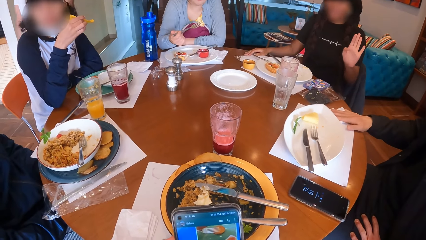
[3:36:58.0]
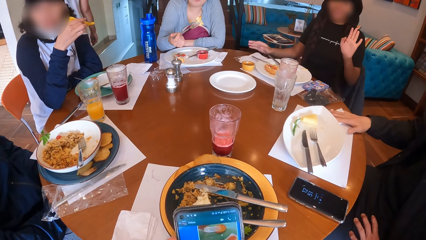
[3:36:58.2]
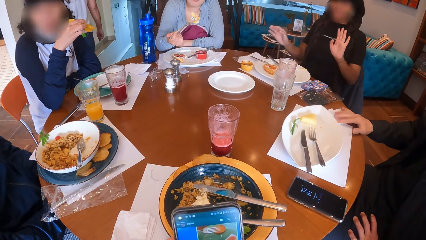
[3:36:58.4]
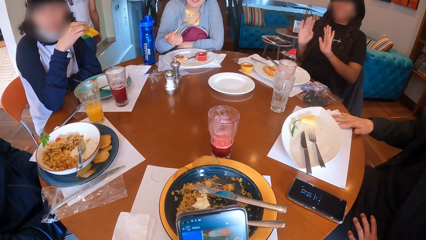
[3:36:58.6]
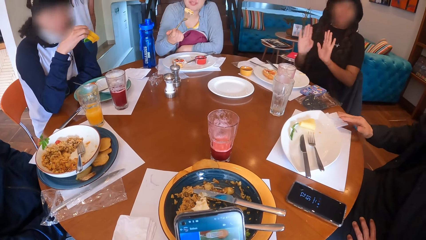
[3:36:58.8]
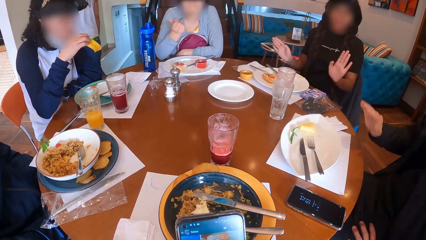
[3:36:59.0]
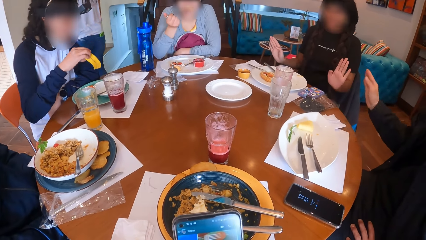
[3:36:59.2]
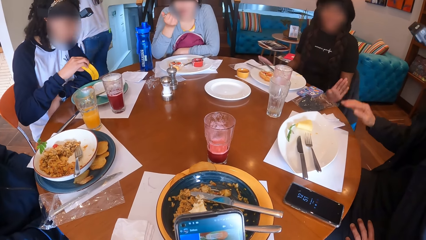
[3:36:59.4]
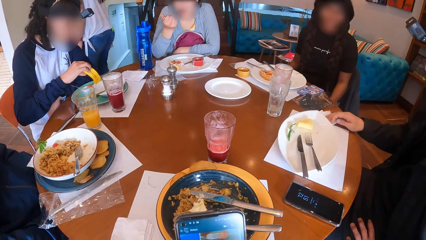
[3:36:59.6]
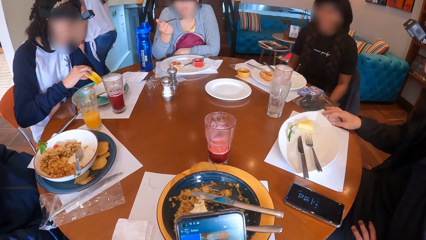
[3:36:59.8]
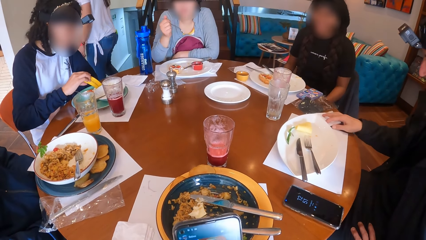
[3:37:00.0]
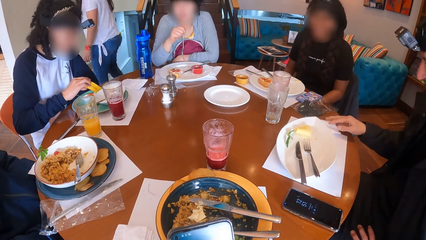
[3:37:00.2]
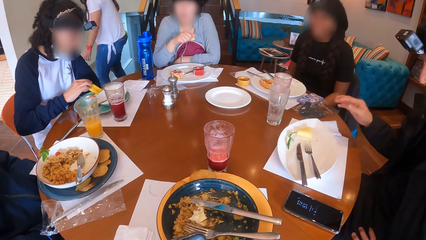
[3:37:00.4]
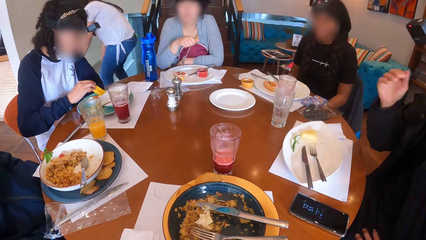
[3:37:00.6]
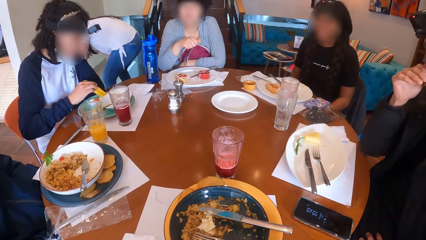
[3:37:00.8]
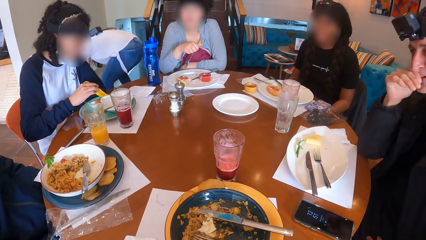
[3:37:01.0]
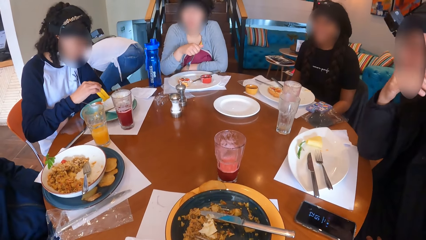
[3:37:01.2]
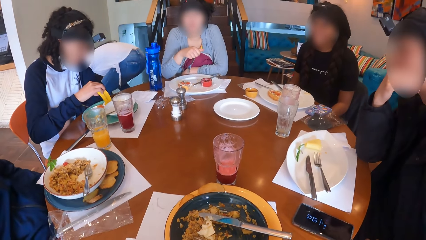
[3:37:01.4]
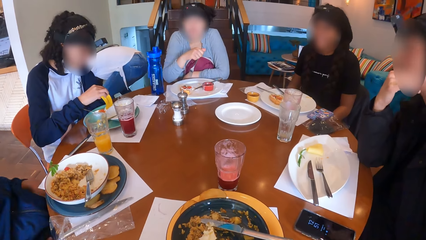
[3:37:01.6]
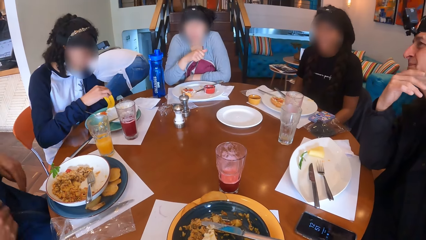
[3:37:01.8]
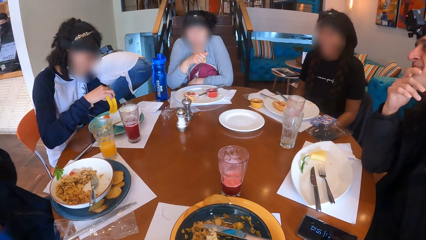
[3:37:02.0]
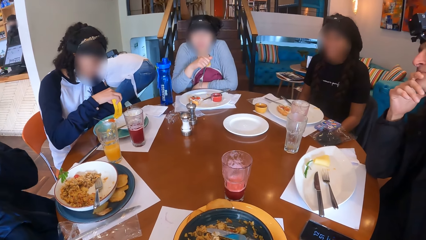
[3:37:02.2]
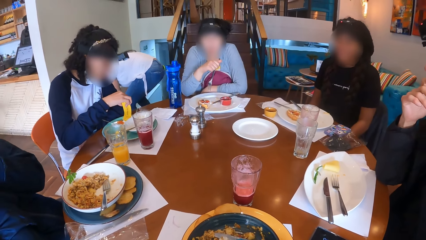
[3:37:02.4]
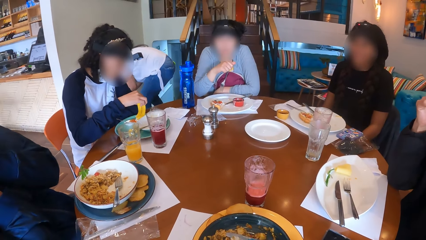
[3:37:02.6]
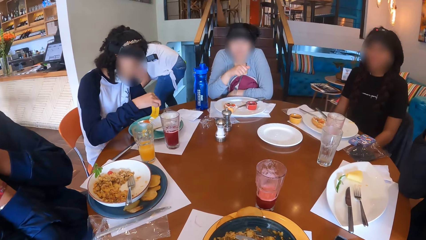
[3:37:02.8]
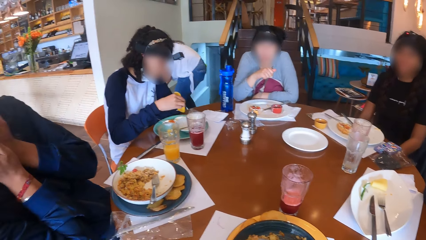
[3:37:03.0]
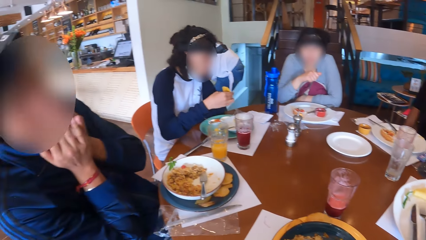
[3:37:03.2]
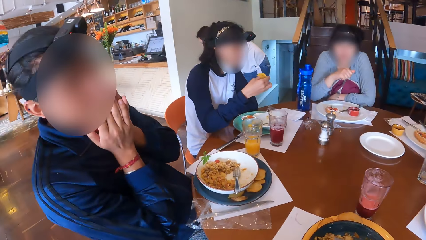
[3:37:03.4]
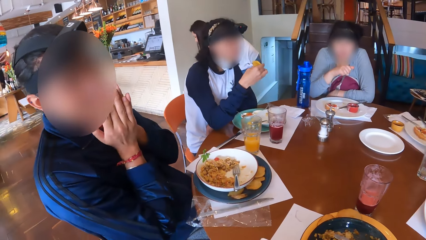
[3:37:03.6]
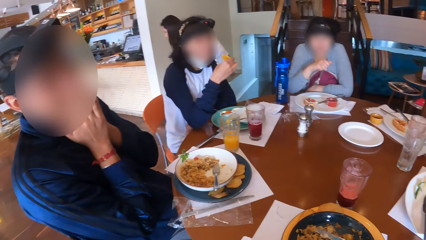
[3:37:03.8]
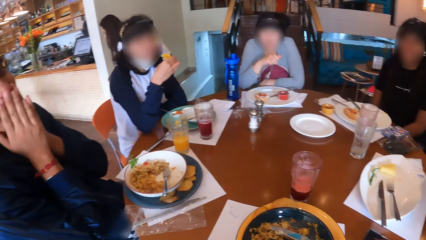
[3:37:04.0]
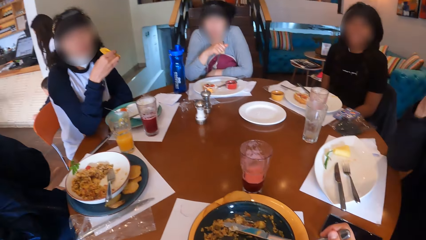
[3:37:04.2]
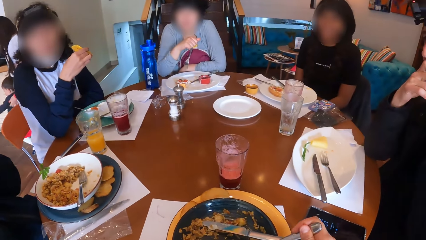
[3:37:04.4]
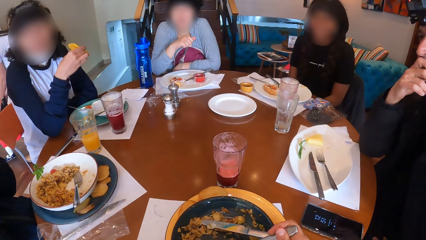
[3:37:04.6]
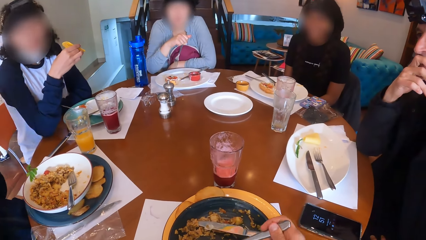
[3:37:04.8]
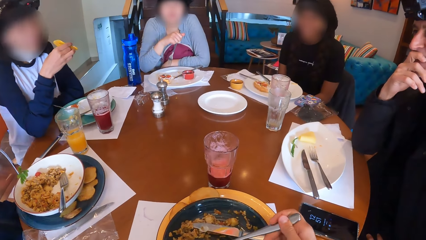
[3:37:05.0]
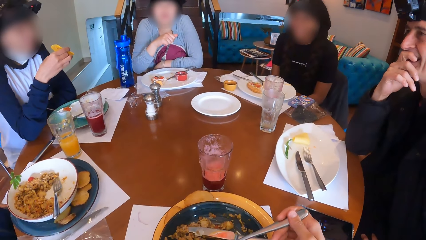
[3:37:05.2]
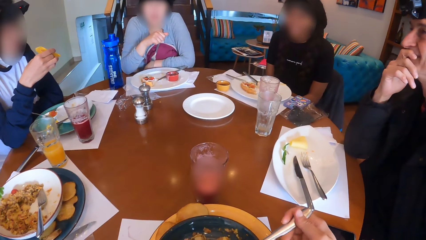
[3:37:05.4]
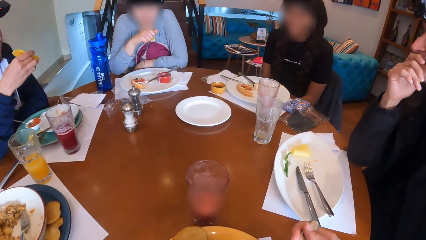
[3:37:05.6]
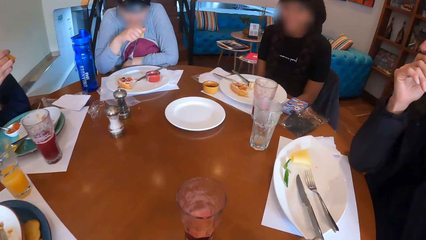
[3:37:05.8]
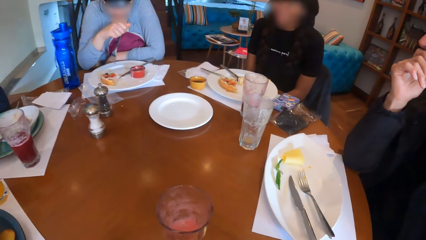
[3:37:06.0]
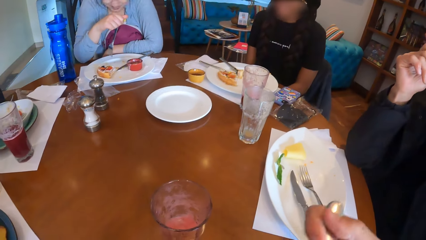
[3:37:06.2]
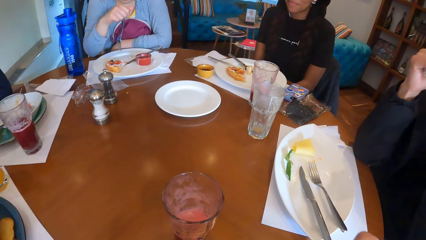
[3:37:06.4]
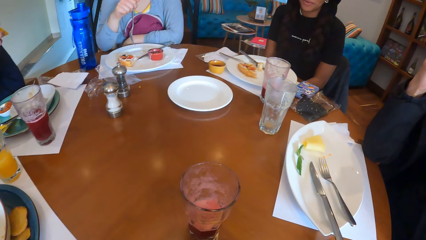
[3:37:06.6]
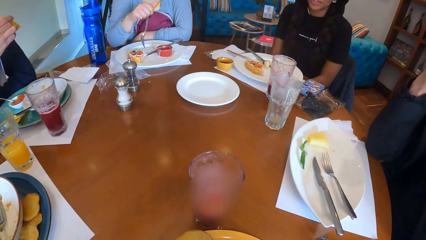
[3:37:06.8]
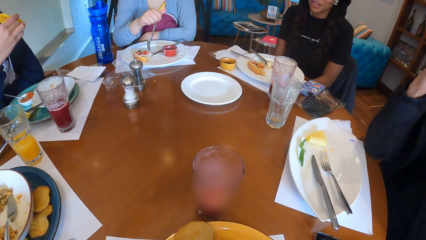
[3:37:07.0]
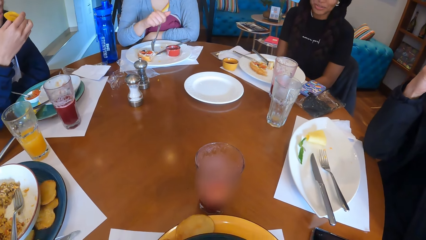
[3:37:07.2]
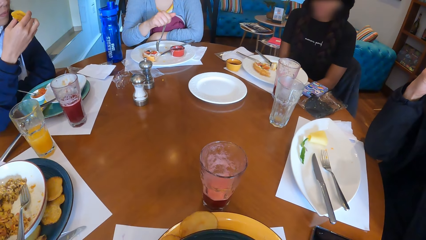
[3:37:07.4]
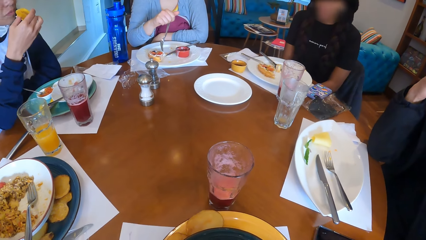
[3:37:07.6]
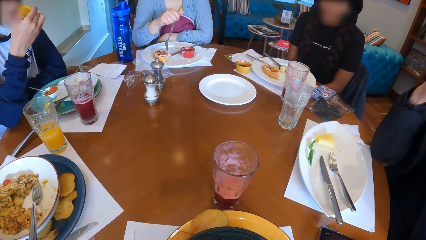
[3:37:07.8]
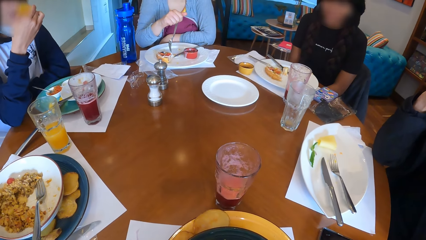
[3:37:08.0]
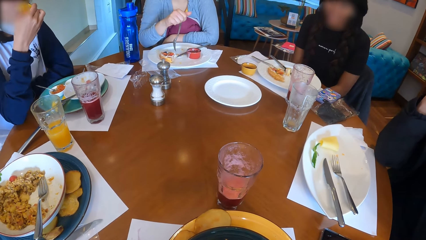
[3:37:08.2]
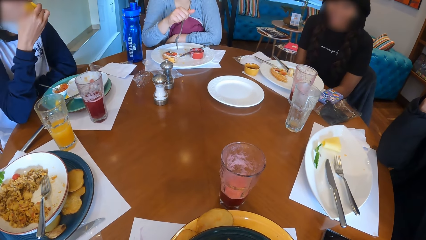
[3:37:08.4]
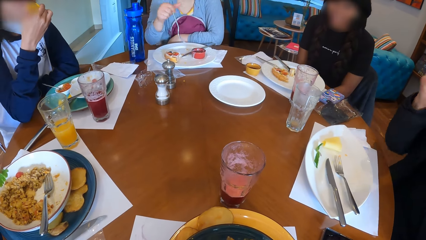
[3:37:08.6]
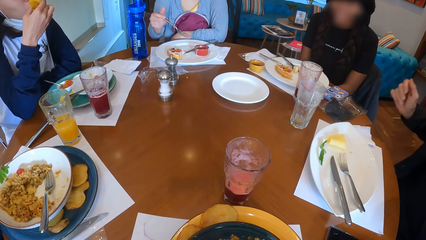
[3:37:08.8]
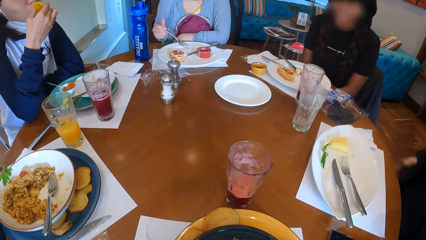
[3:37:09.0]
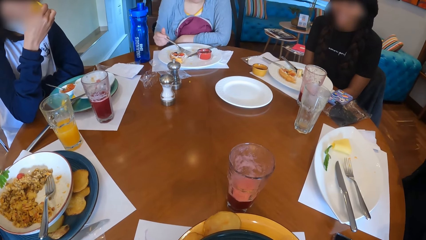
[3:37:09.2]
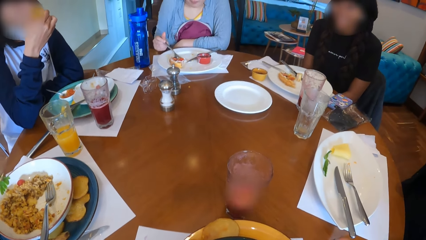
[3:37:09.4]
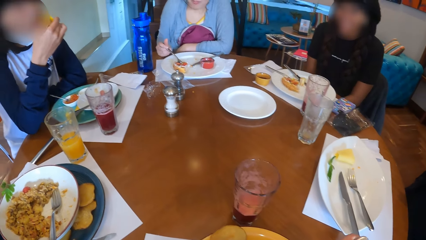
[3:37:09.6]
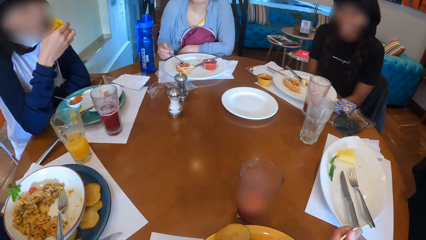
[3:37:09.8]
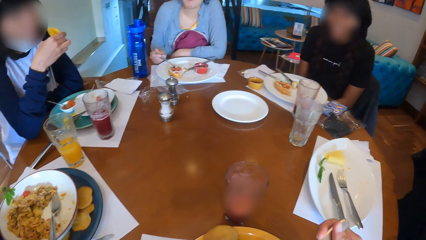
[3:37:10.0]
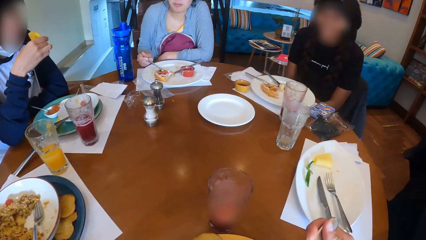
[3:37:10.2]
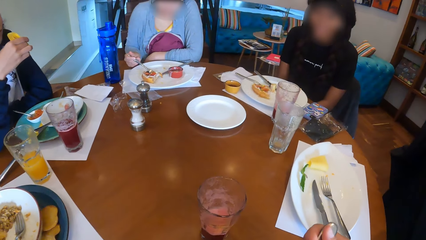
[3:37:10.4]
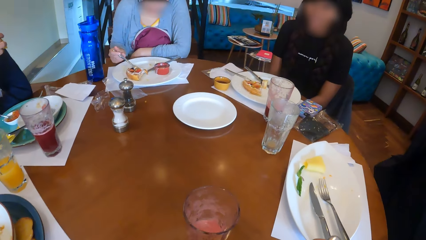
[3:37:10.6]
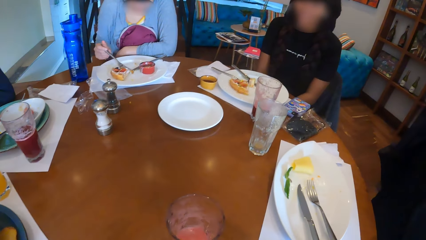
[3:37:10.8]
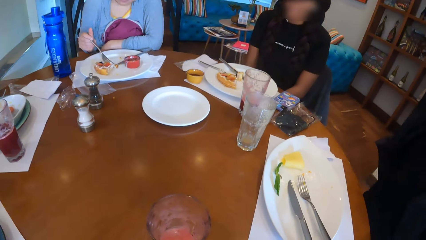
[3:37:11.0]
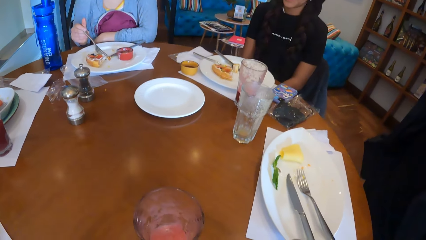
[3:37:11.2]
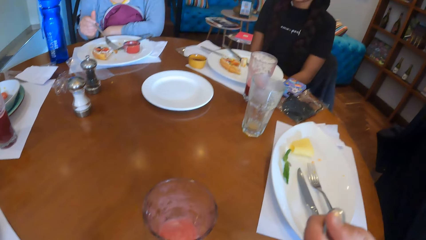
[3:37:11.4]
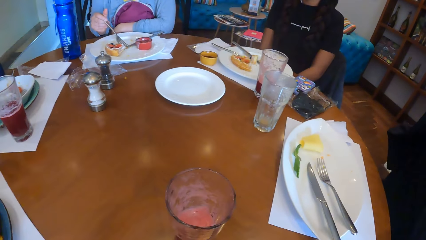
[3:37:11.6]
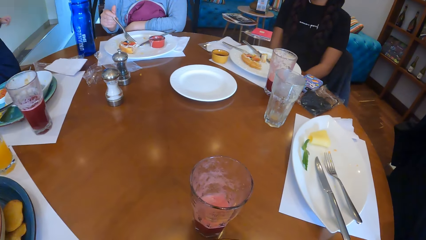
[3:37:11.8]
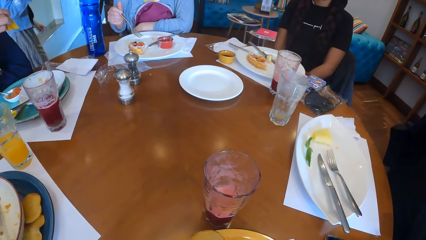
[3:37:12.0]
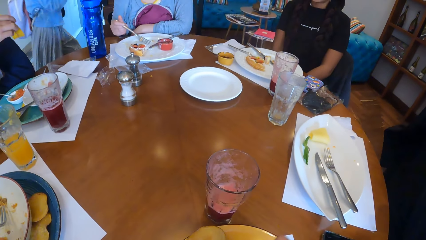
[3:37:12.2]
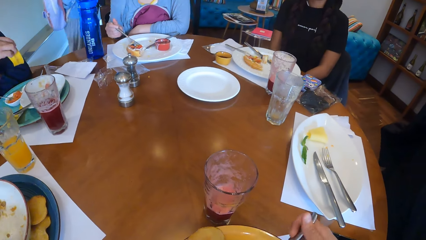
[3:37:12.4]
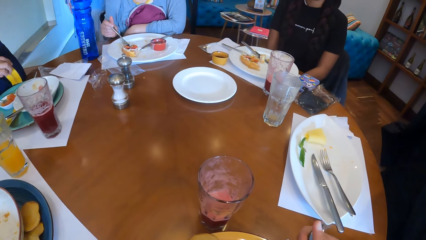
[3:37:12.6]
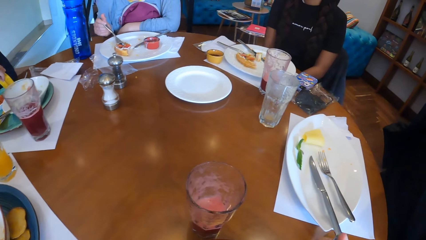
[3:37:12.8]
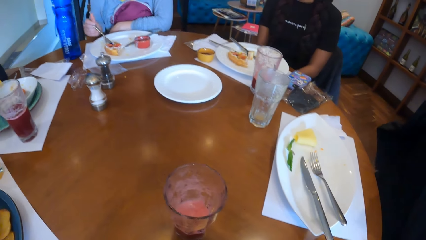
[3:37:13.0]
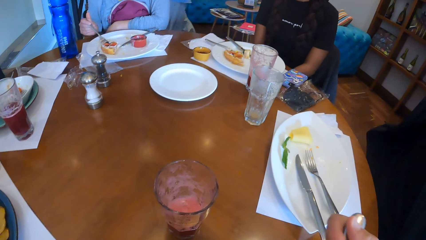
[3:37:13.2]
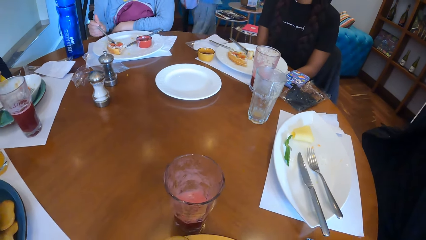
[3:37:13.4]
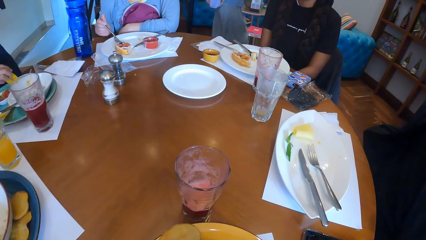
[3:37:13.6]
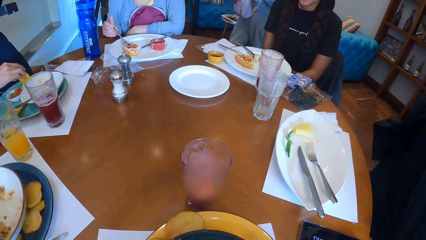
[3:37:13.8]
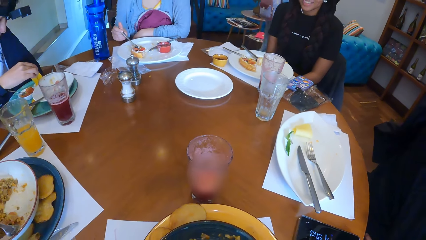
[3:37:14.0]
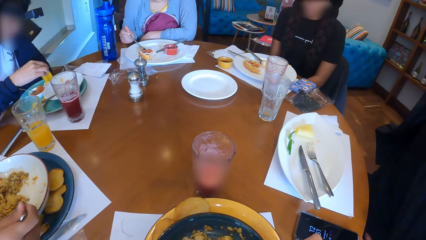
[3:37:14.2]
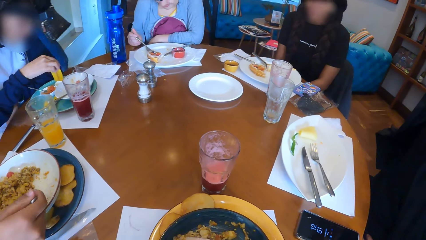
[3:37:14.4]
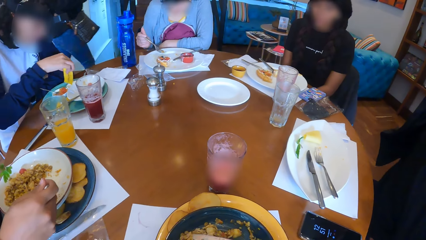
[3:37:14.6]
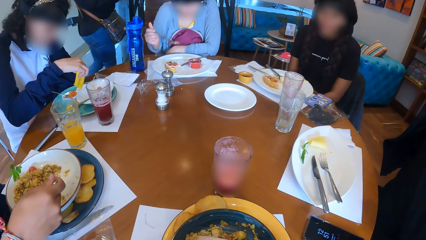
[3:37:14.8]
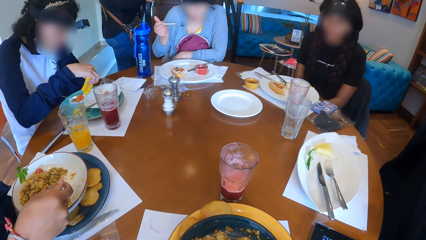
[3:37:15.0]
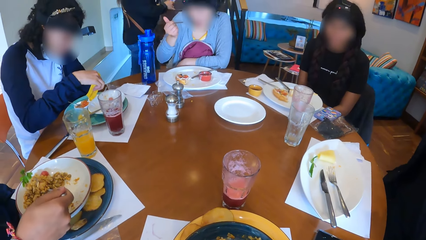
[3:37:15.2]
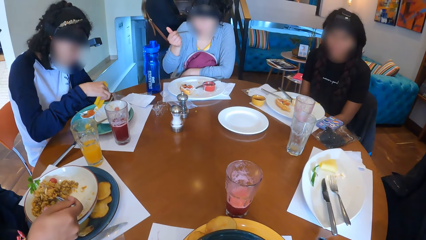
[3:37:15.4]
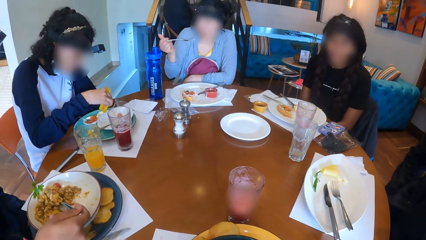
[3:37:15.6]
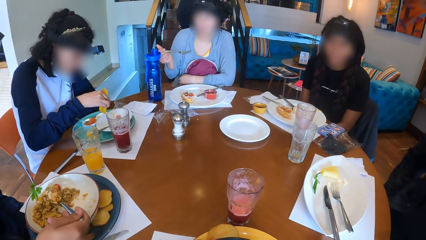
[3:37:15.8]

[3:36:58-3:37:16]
A man moves the serviette on the table with his right hand. The camera wearer eats some rice with the fork in the plate on the tray on the table with her right hand. A woman eats some crumbs on the plate on the table with the fork in her right hand. Another man picks up the fork on the plate on the tray on the table with his right hand. The other man eats some rice in the plate on the tray on the table with the fork in his right hand.
